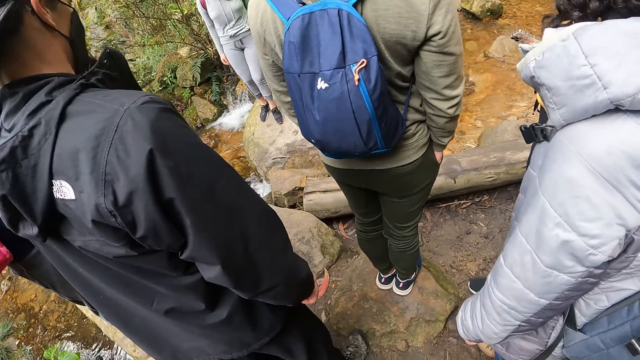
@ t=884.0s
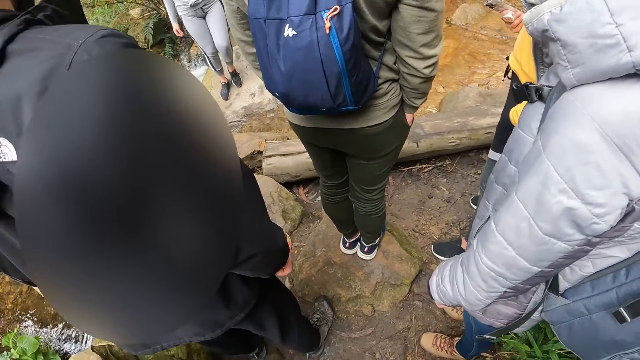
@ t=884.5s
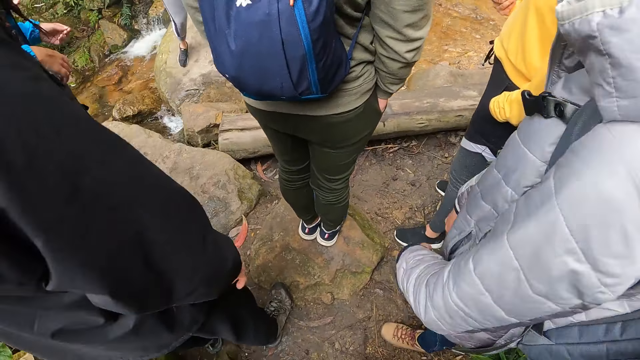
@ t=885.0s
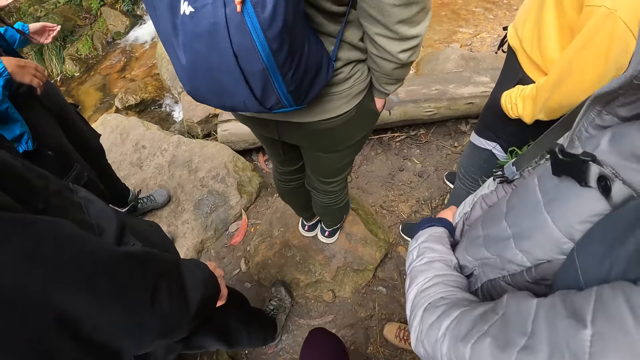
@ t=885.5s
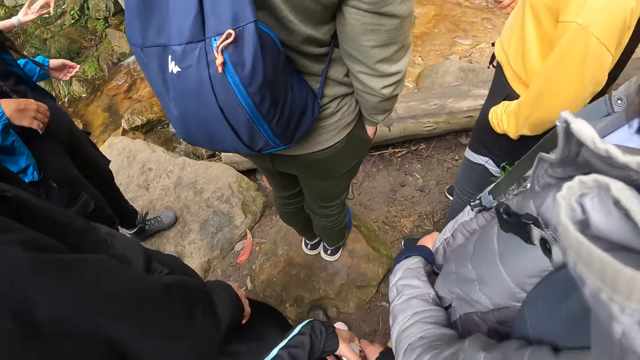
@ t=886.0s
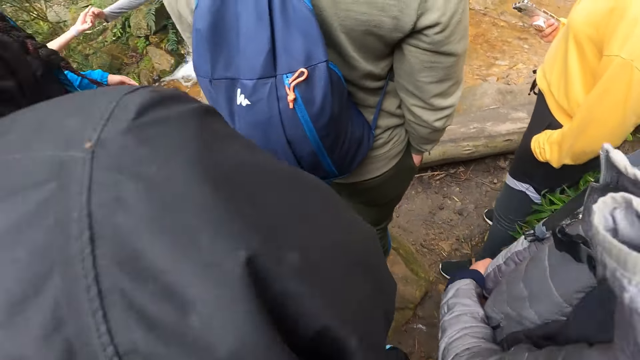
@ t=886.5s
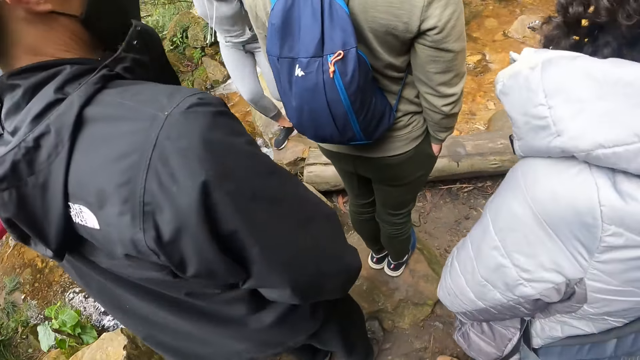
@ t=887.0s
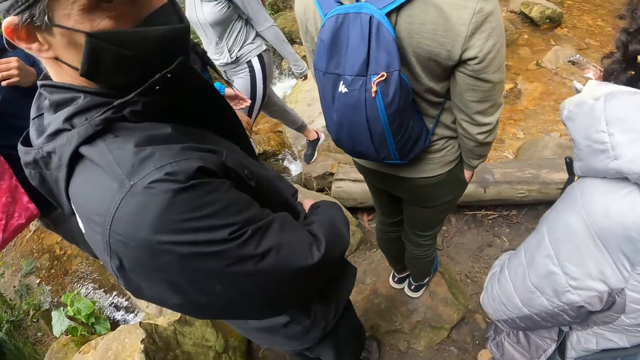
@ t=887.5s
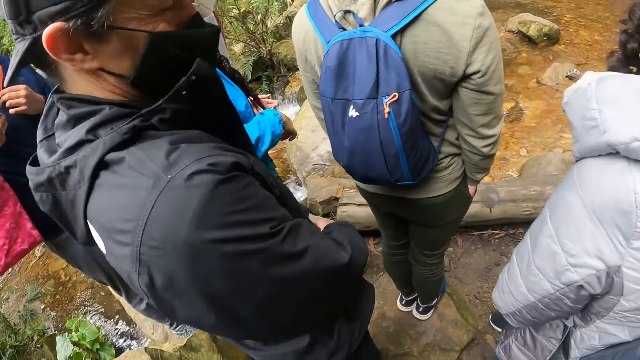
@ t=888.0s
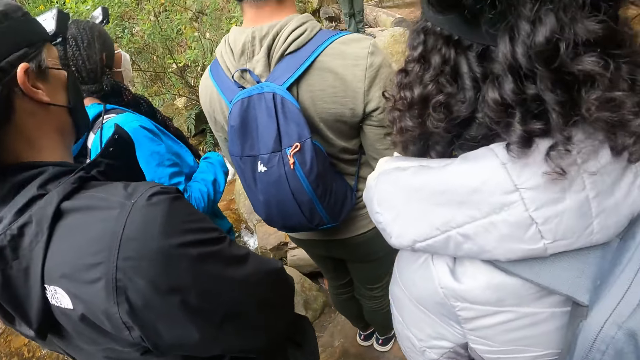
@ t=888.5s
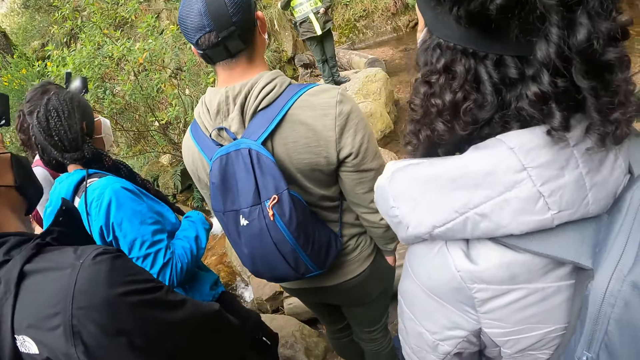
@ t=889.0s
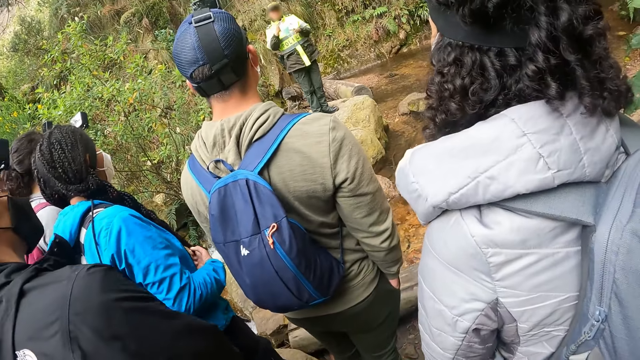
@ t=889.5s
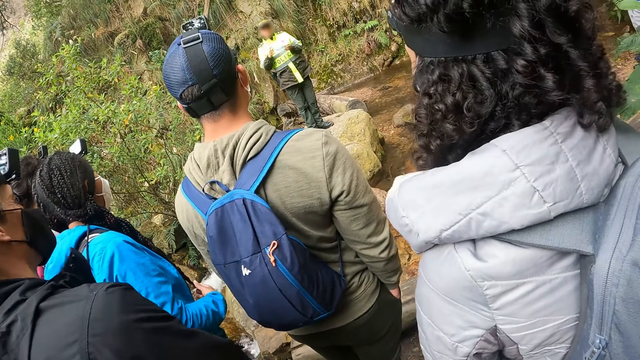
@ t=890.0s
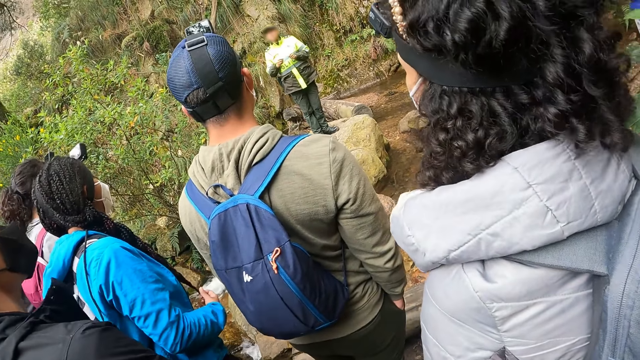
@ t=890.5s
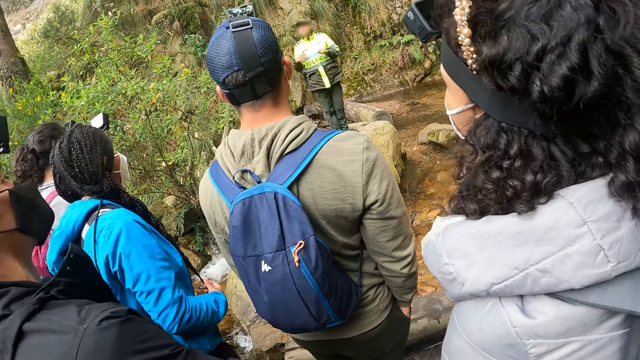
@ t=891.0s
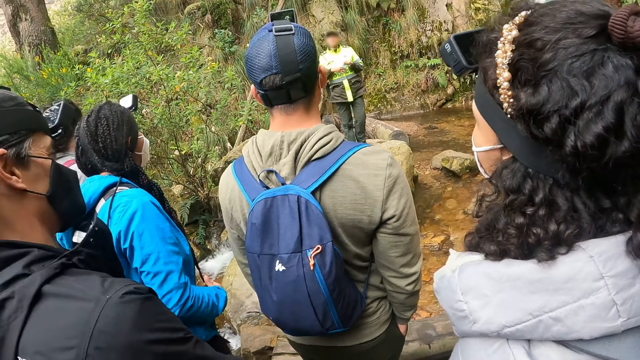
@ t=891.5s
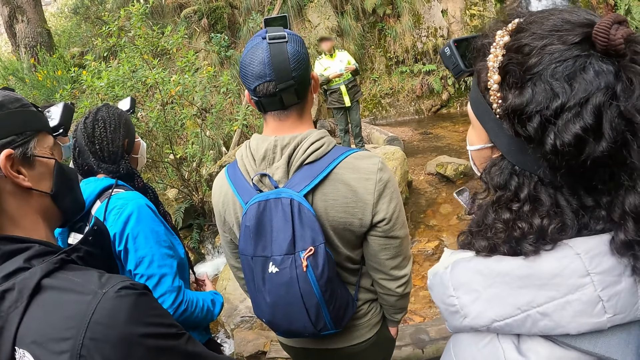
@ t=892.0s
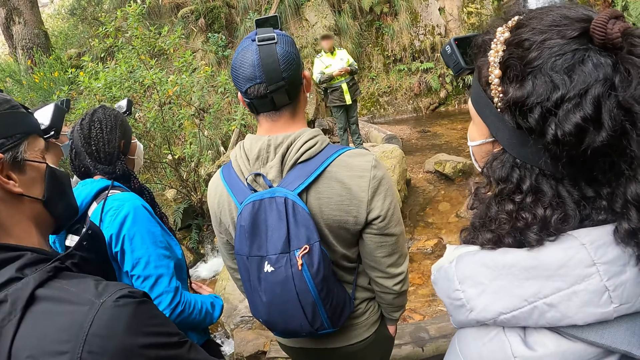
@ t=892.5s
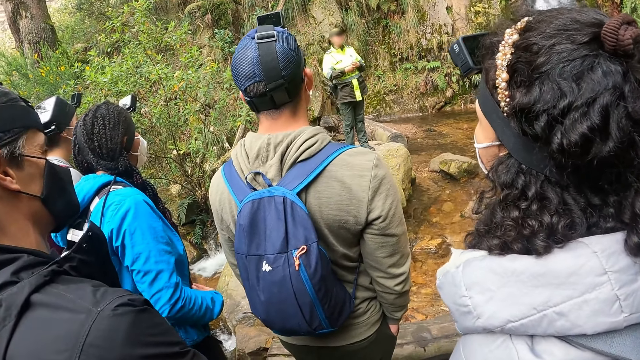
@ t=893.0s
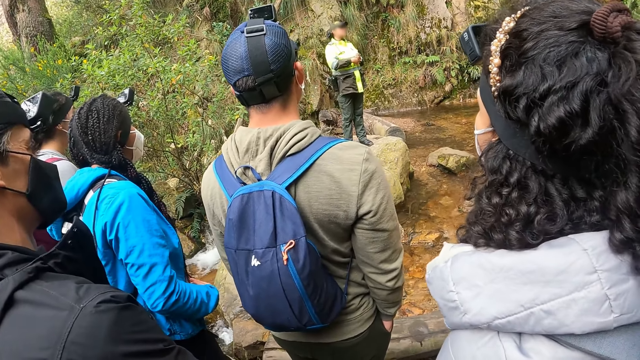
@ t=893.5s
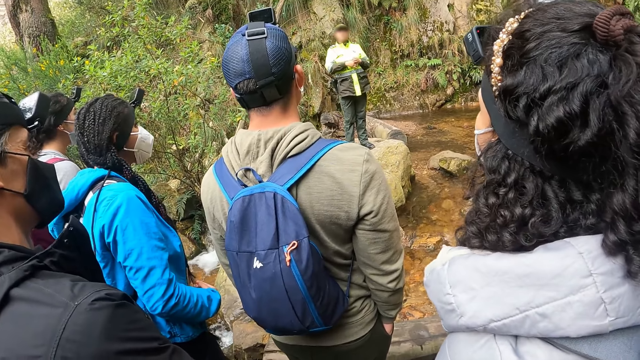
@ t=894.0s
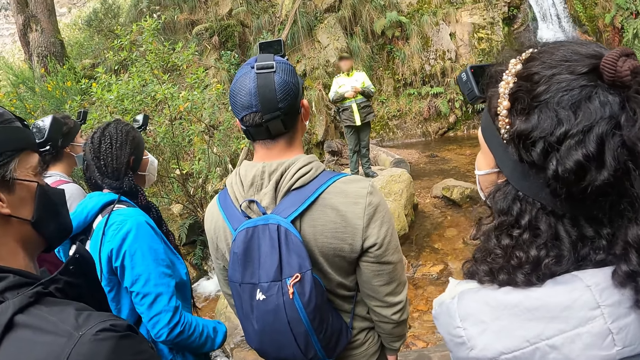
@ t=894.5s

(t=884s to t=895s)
The camera wearer interacts with a man. The woman interacts with a group of people.

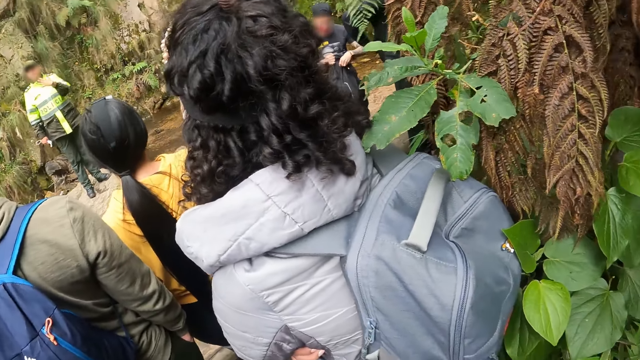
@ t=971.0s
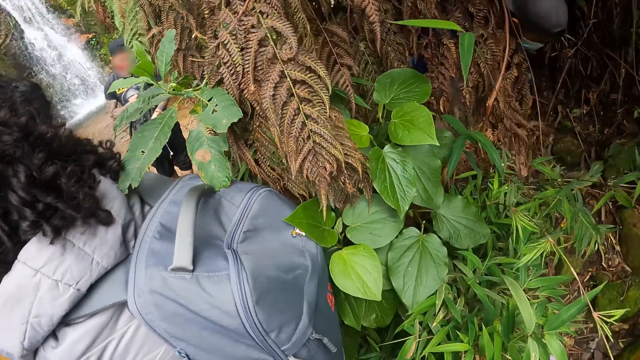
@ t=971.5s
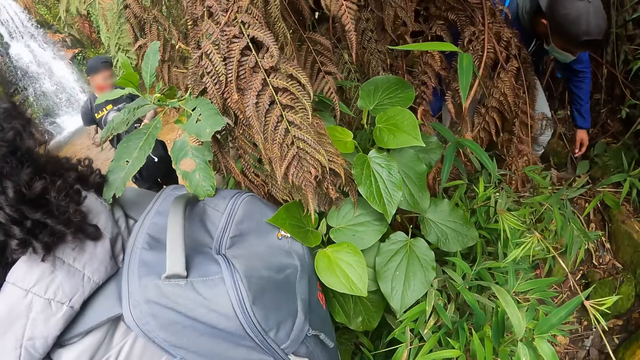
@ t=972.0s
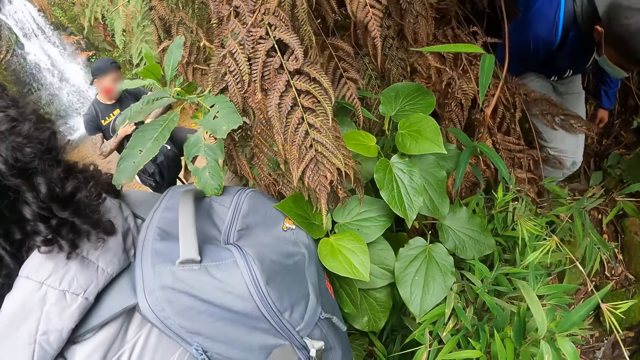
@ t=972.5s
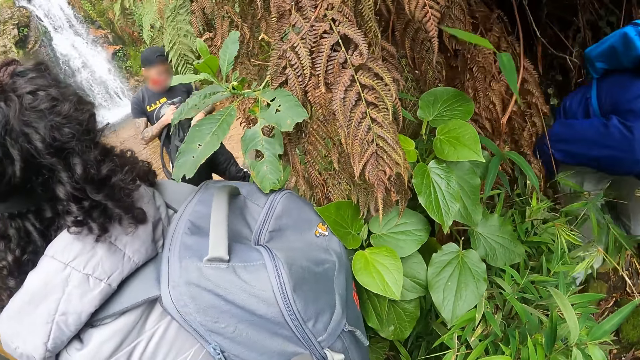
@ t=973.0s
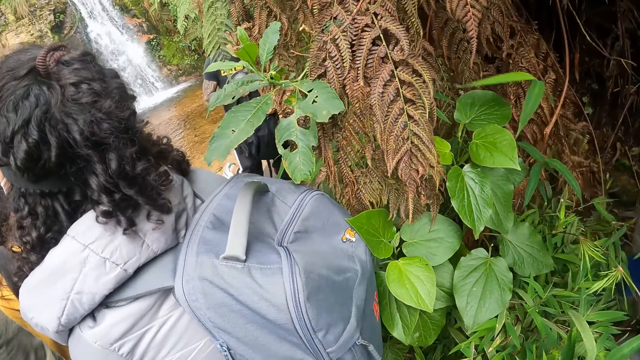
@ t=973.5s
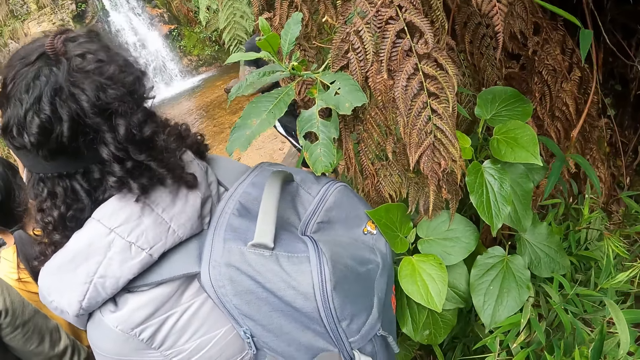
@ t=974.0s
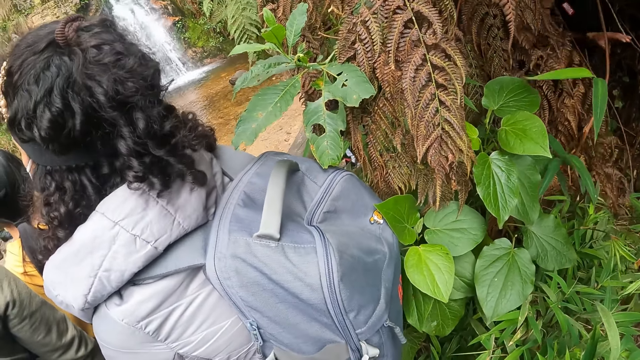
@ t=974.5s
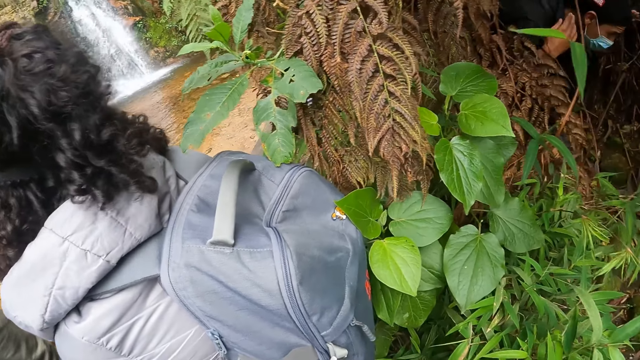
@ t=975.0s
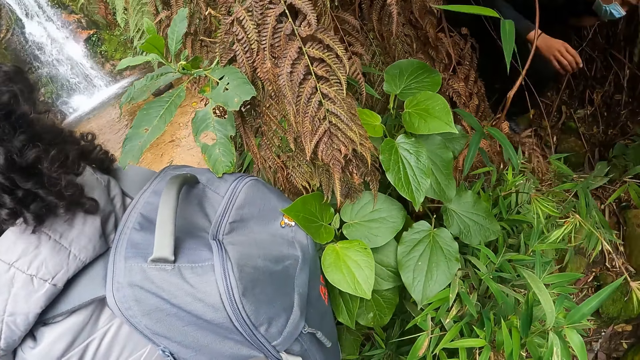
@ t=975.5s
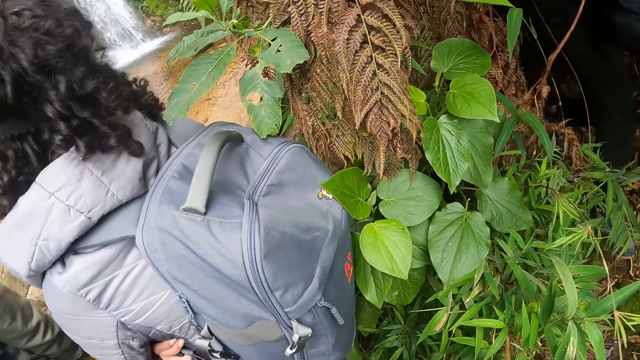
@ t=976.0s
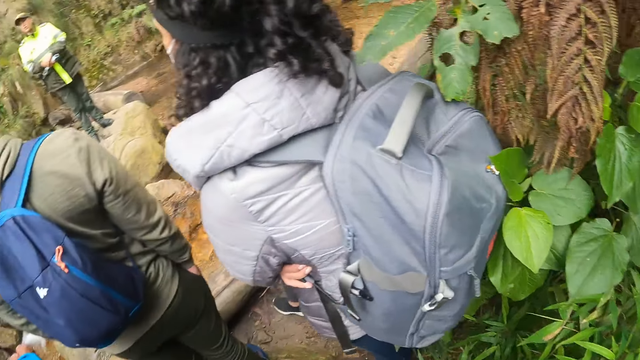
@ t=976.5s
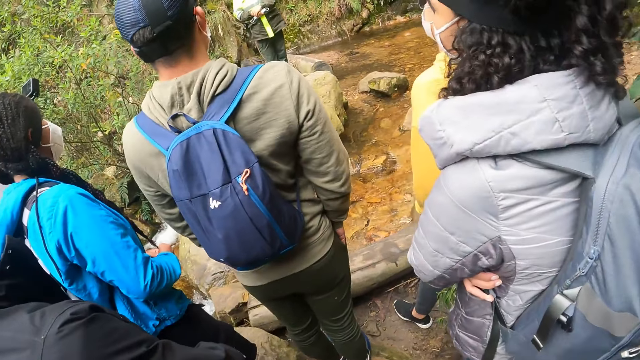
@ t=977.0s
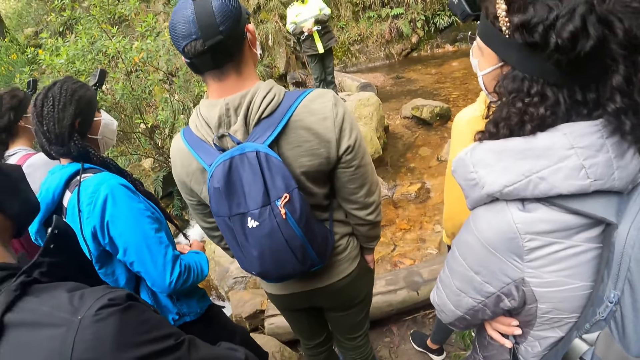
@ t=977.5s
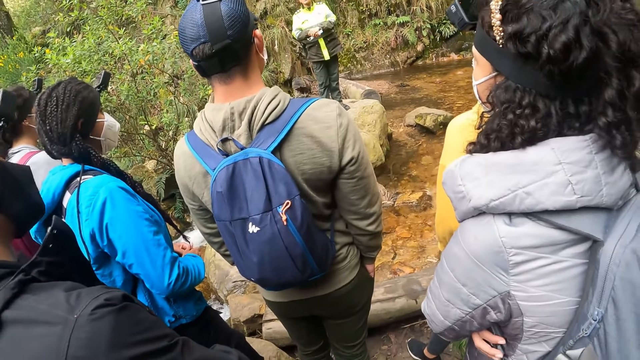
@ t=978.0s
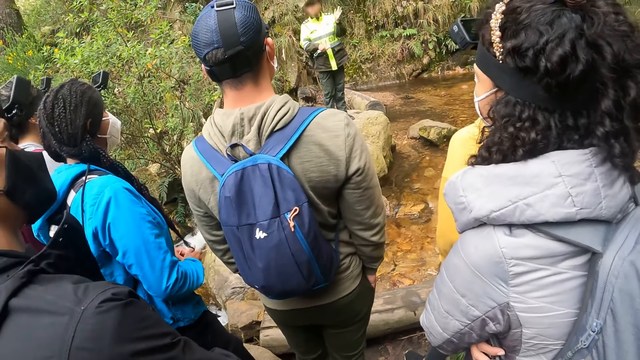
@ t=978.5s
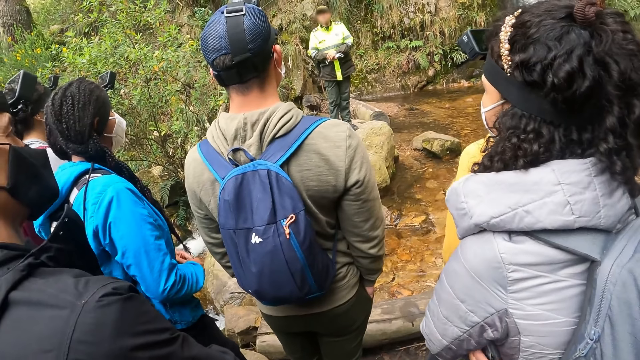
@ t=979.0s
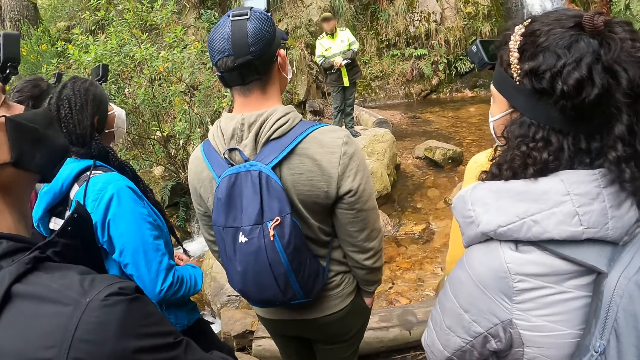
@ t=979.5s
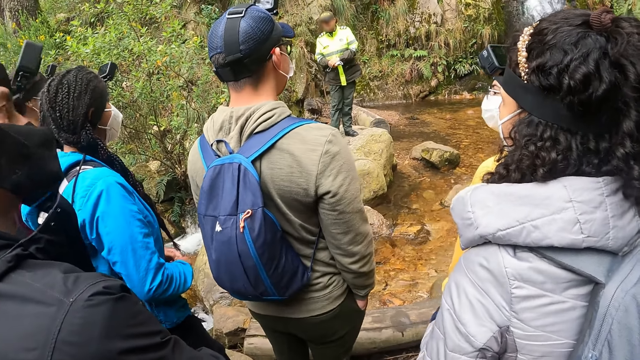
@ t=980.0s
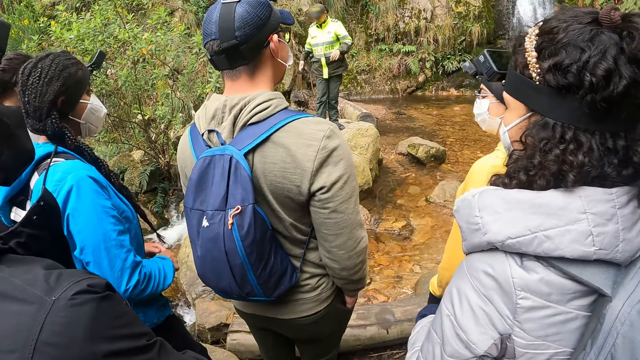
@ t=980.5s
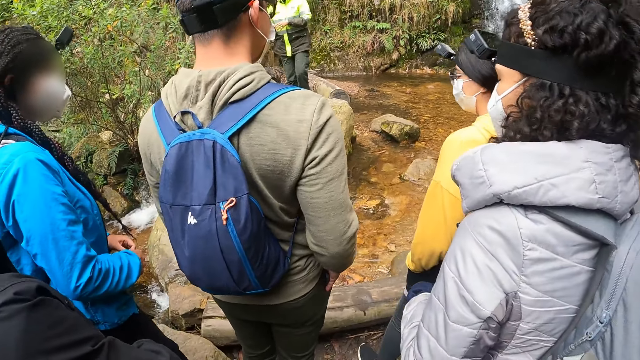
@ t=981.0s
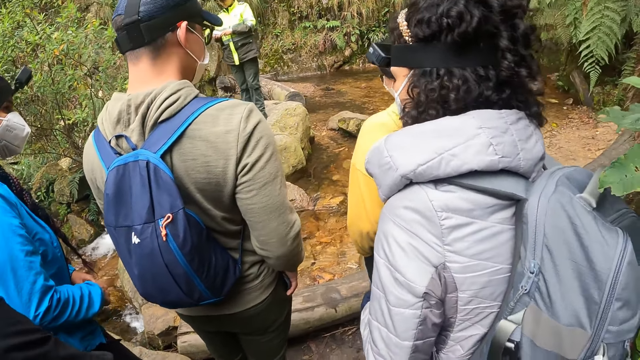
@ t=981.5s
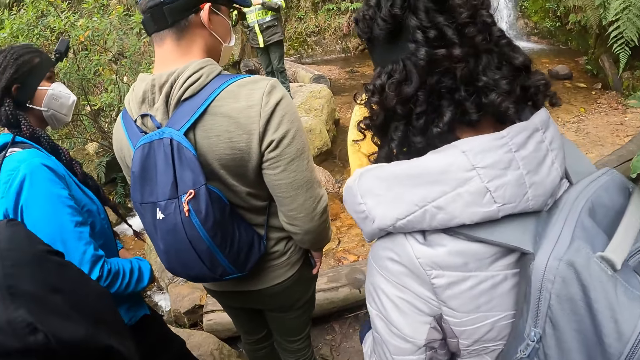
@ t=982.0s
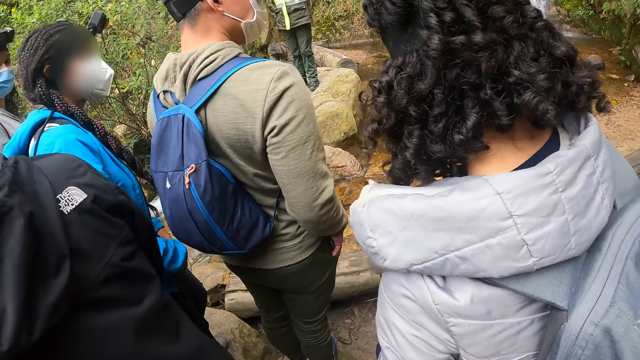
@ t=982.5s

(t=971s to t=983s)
A man walks past the camera wearer. Another man walks past the camera wearer.
